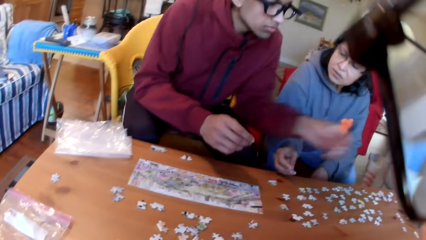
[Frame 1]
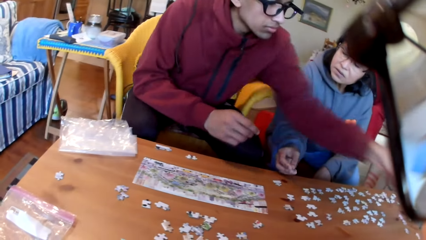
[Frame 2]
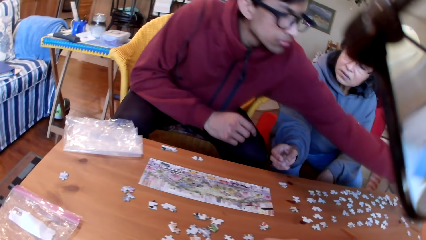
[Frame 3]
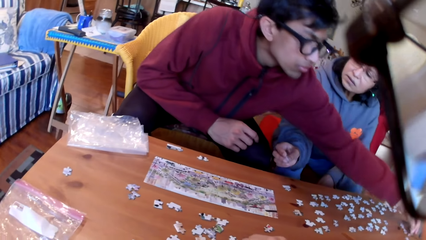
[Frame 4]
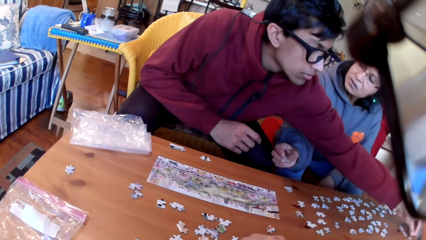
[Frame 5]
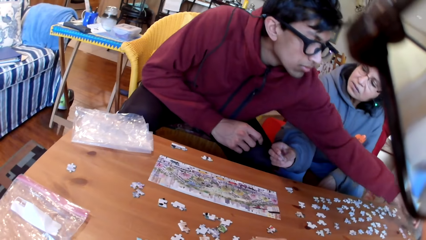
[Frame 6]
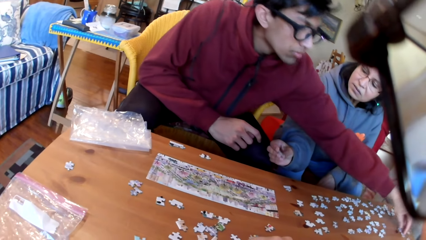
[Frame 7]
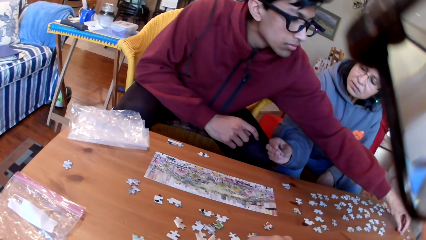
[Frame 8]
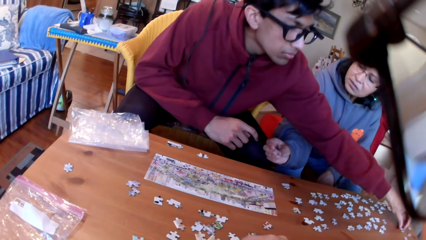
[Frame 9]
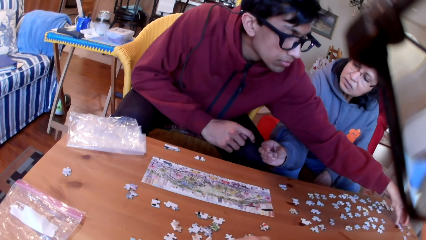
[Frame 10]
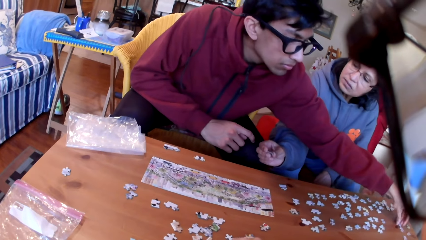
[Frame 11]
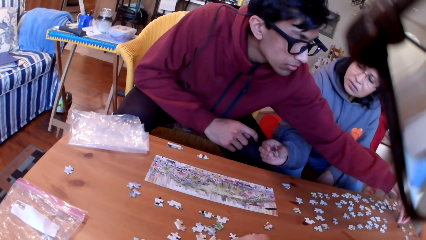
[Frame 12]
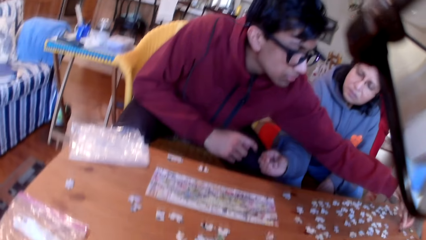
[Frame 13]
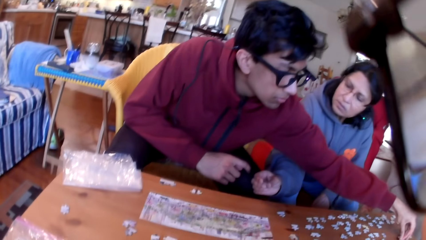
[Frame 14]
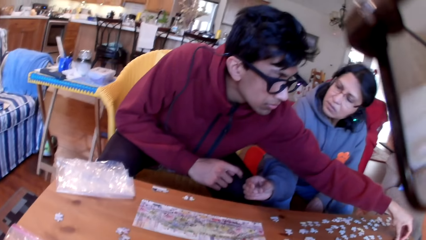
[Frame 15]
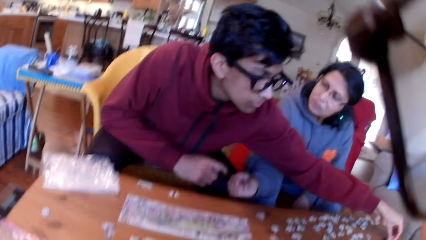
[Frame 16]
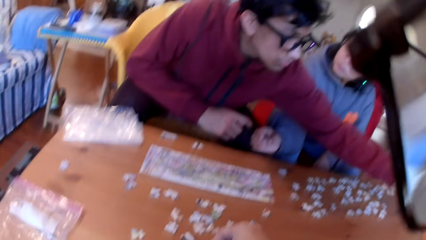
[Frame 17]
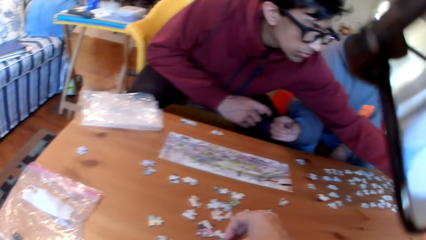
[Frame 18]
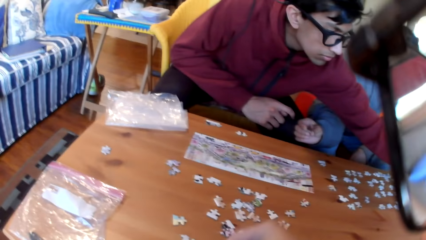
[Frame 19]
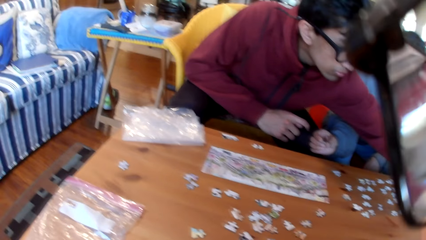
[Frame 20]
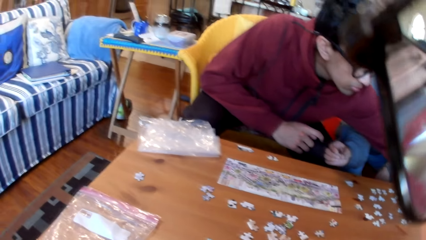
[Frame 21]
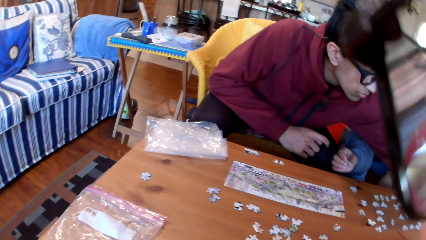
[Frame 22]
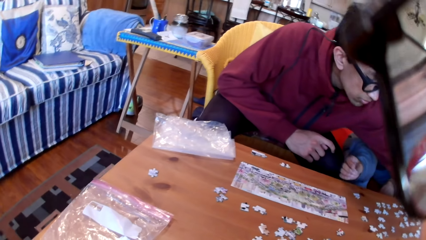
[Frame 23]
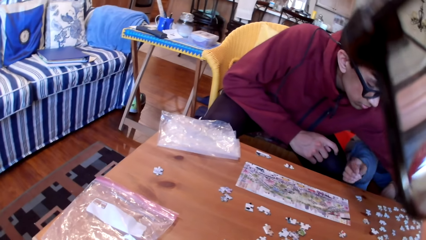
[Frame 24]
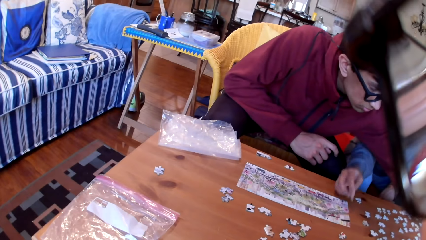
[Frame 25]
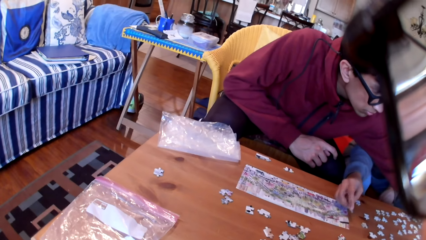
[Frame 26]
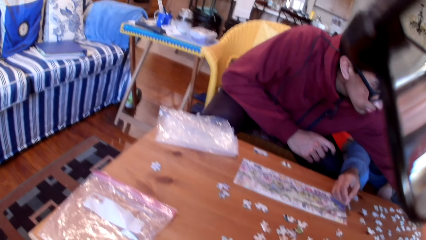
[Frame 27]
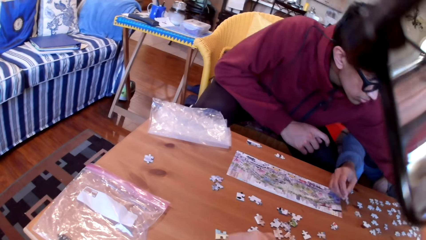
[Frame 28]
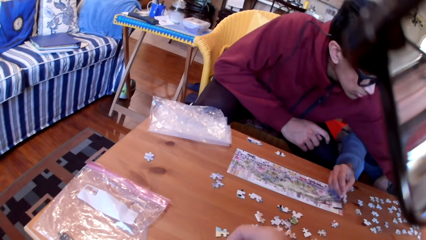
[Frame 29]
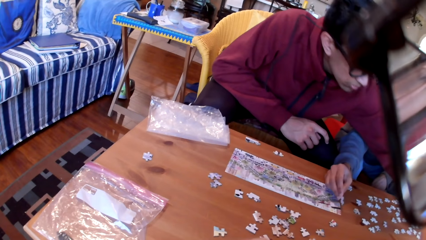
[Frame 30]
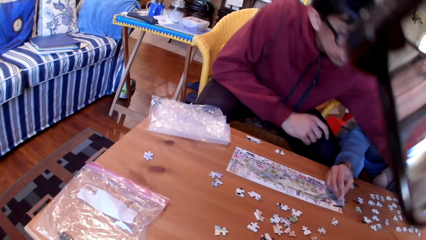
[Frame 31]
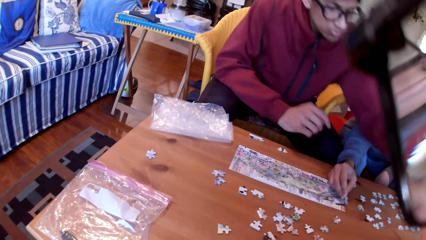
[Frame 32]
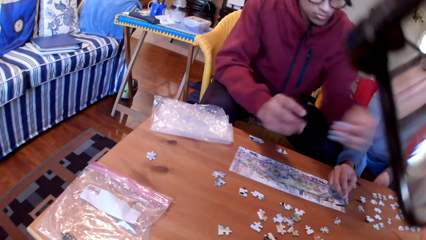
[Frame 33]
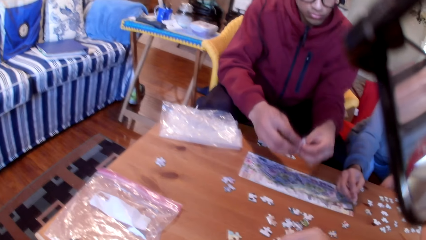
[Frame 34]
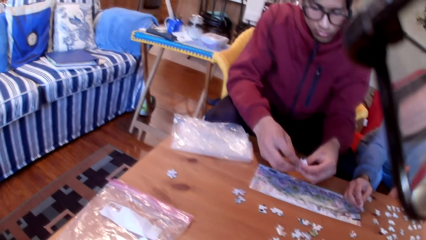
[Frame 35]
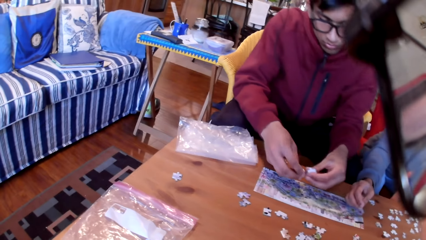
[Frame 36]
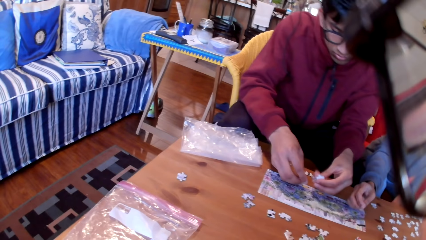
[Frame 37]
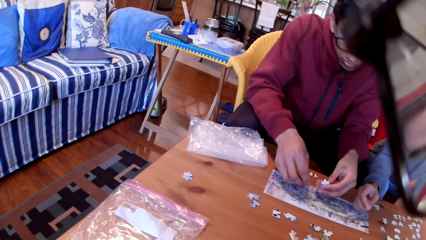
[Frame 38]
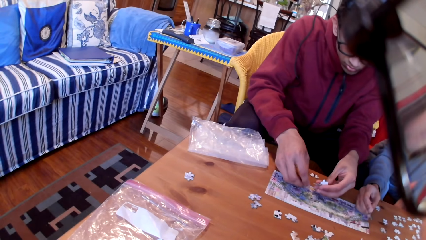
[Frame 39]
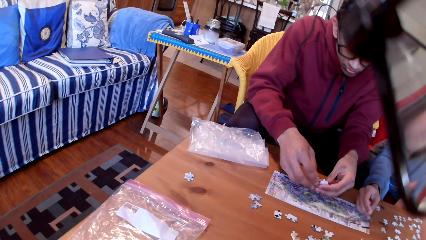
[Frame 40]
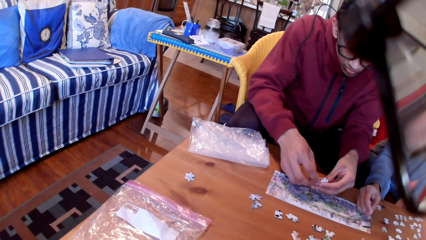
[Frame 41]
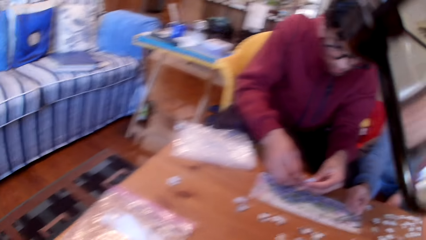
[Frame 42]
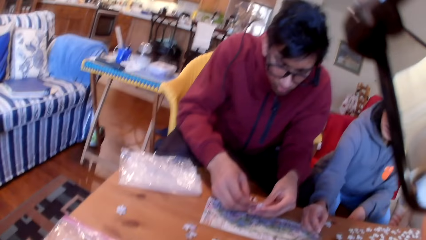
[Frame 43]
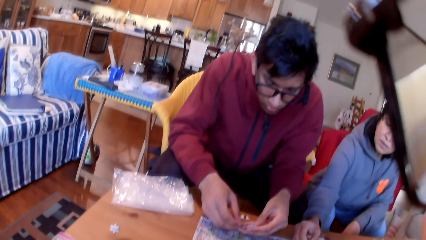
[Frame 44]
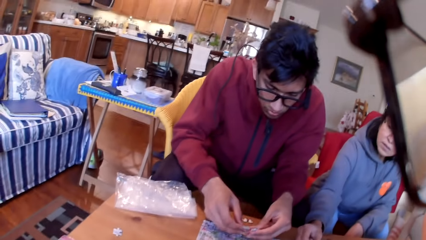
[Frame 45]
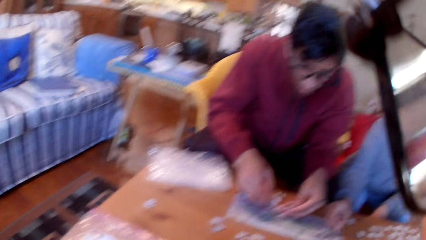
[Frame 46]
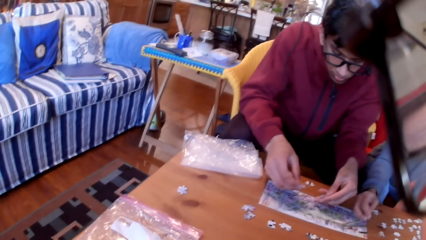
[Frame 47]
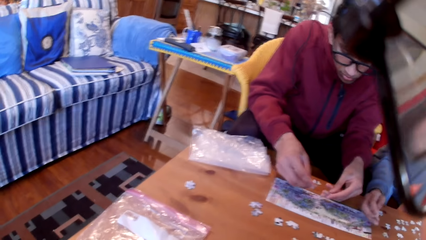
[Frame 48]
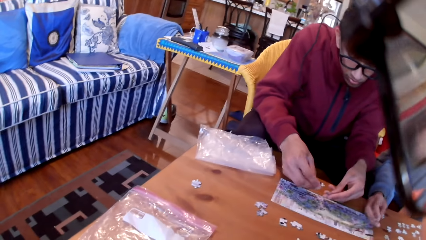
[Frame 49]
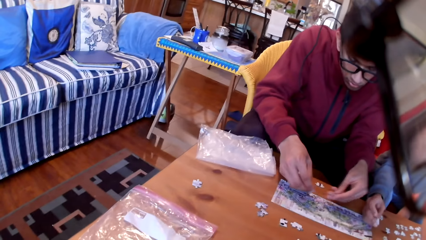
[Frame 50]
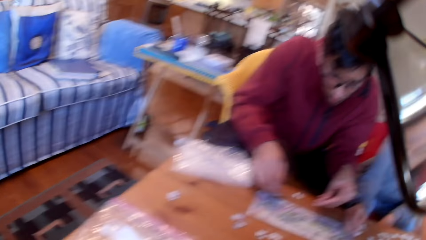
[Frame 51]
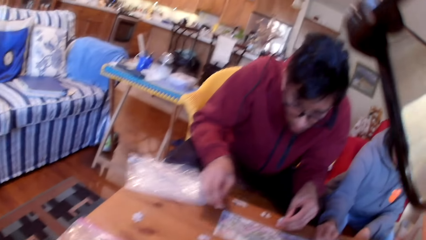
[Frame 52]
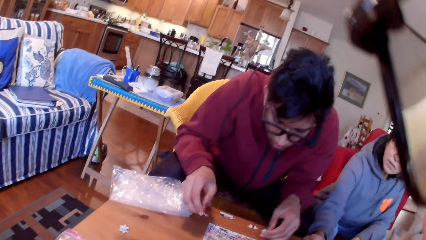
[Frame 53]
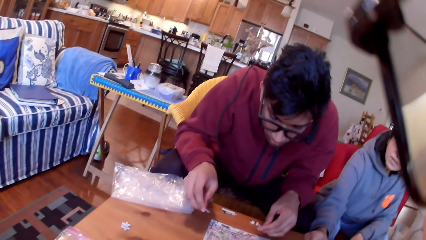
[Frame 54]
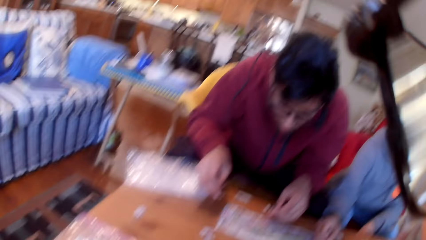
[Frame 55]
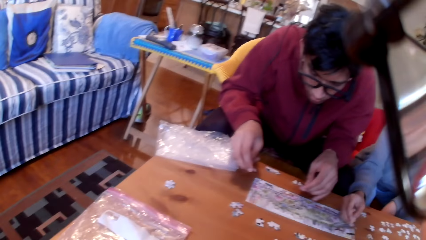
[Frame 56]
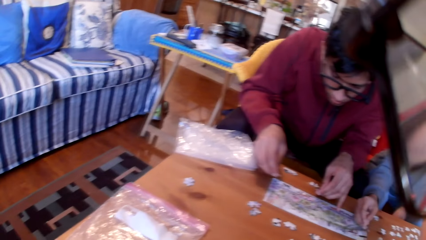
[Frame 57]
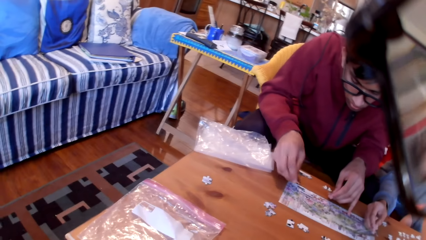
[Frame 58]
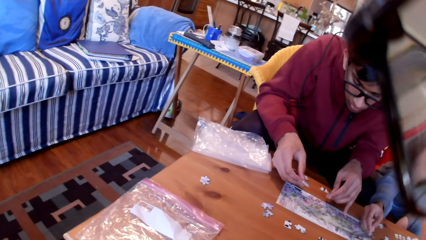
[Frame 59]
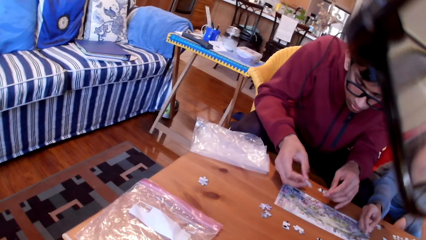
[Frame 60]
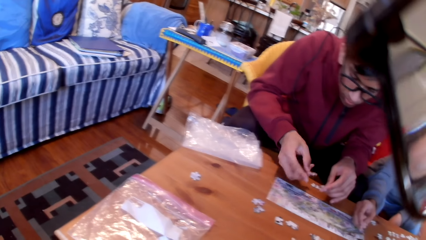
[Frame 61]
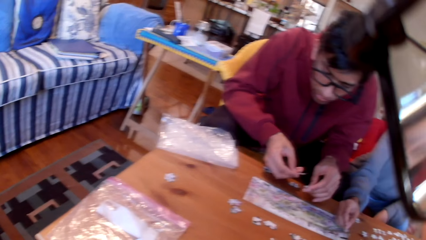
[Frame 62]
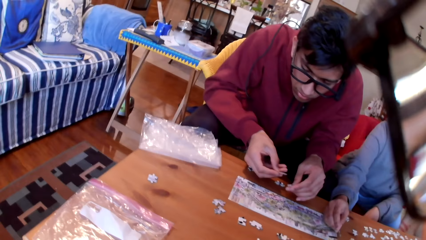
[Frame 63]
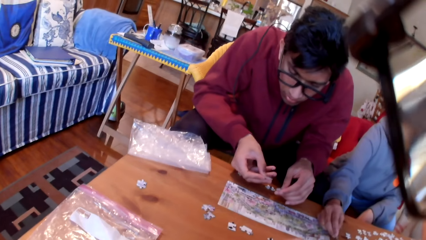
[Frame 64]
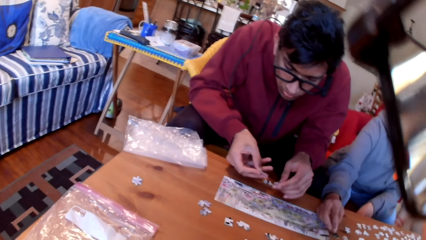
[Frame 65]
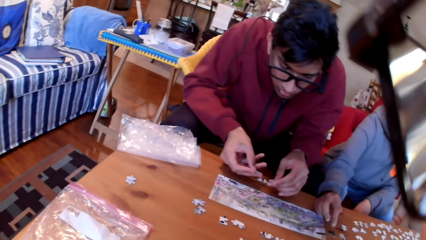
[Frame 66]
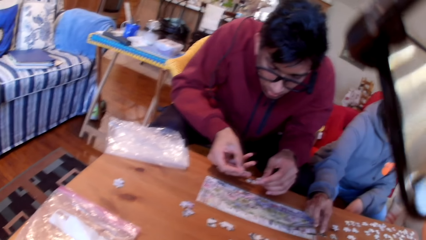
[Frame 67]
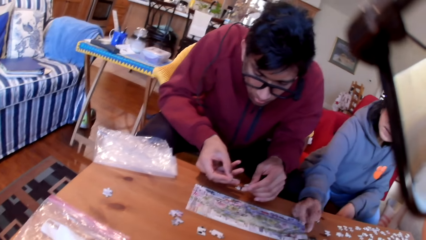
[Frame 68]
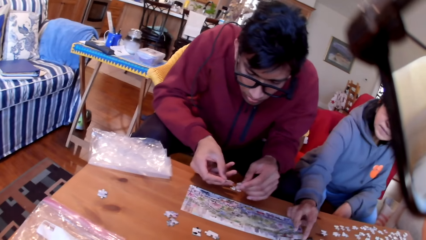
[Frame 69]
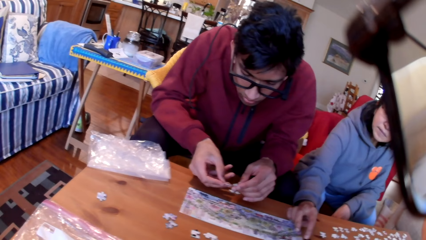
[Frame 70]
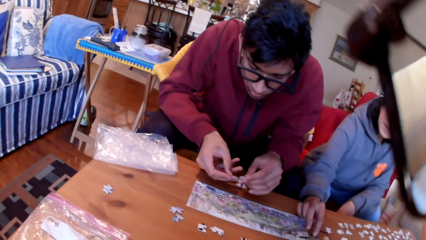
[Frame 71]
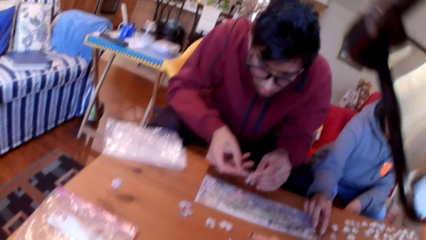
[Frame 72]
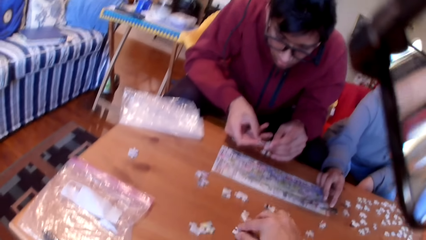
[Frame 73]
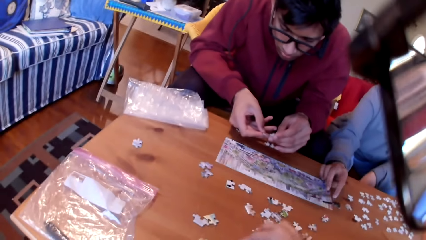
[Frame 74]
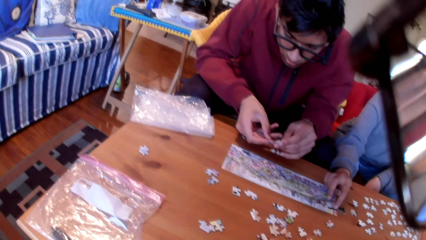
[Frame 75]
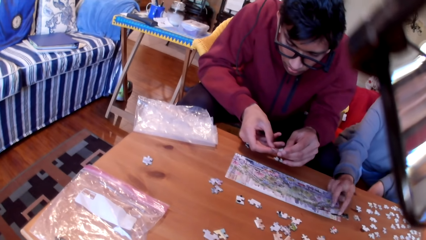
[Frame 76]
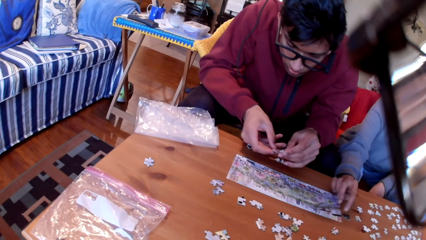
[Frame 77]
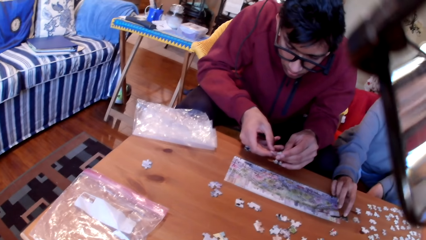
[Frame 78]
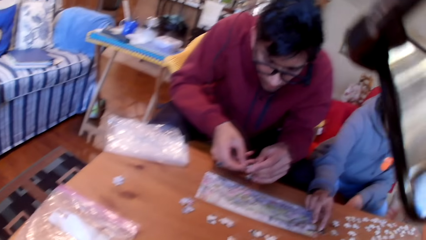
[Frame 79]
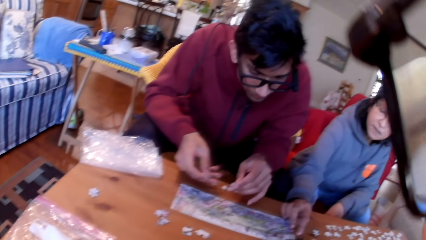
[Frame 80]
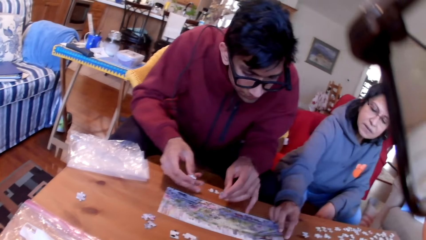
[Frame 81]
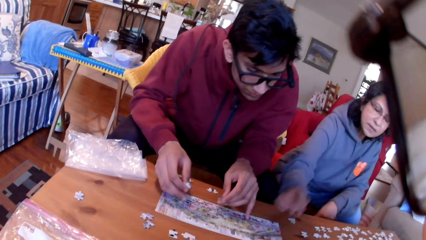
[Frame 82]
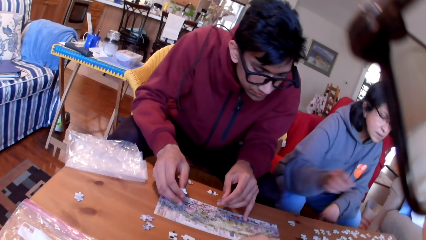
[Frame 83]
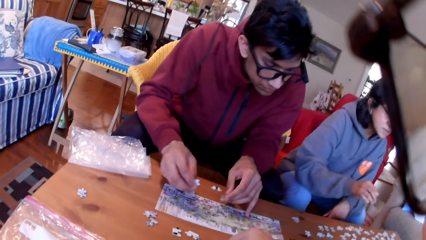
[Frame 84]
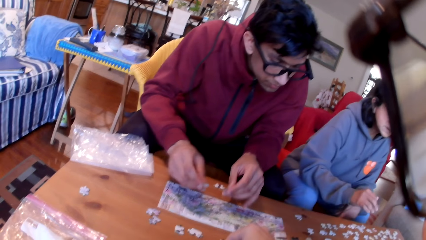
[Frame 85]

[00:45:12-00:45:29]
A man takes a puzzle. The camera wearer puts the puzzle on the table and looks at the man. A woman puts a puzzle on the table. The man arranges the jigsaw puzzle. The camera wearer puts the puzzle on the table. The man holds the puzzles. The woman compares the jigsaw puzzle. The camera wearer looks at the colleagues. The man looks at the table. The woman touches the puzzles. The camera wearer puts the puzzle on the table.
